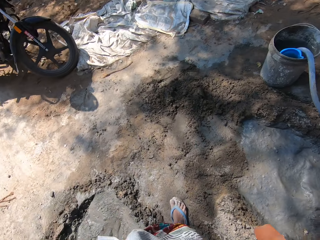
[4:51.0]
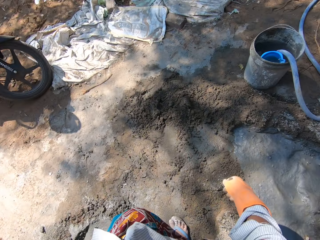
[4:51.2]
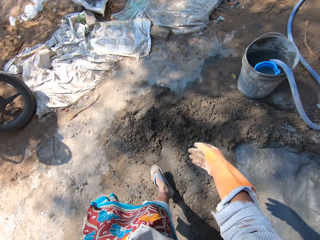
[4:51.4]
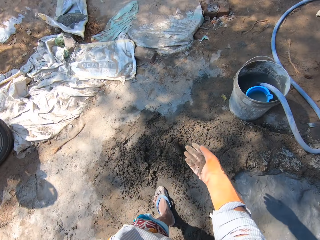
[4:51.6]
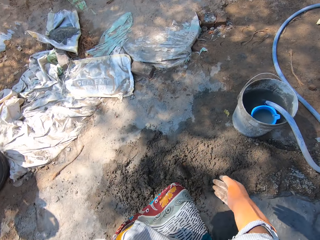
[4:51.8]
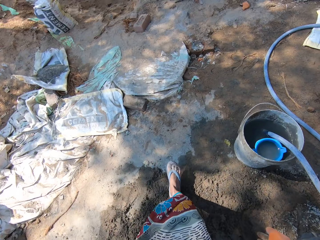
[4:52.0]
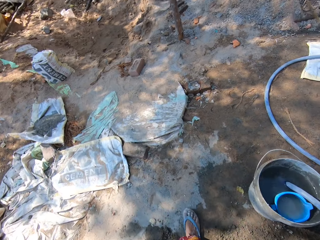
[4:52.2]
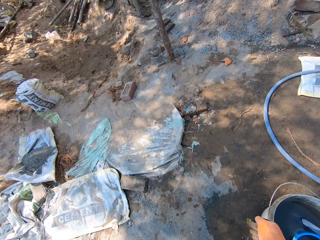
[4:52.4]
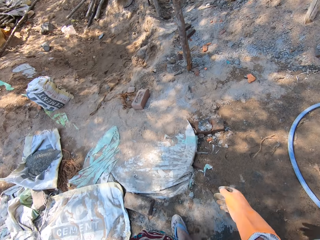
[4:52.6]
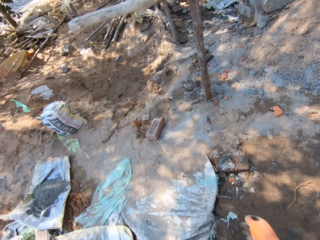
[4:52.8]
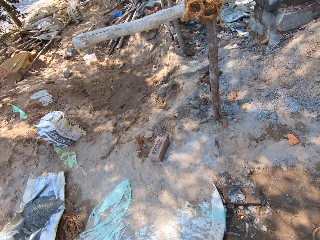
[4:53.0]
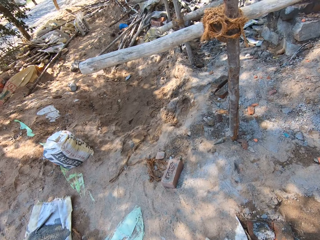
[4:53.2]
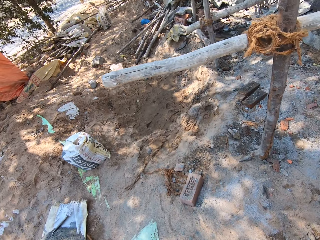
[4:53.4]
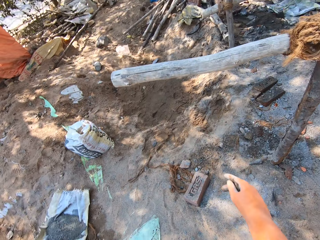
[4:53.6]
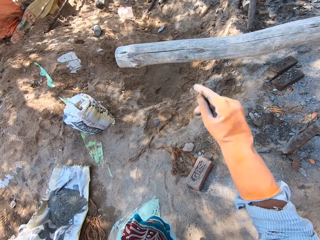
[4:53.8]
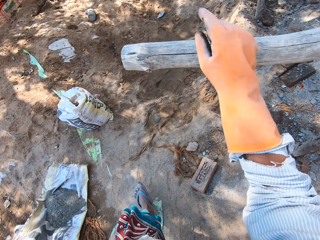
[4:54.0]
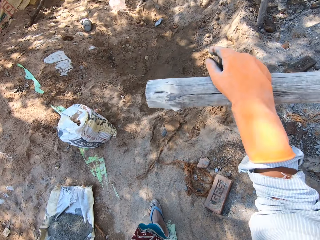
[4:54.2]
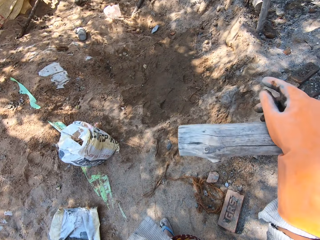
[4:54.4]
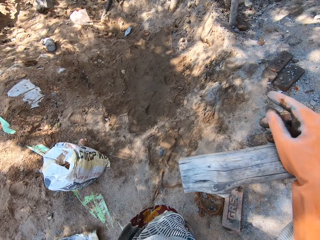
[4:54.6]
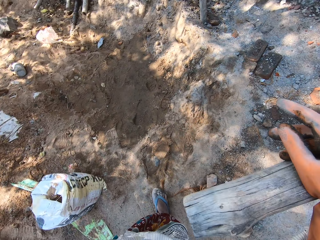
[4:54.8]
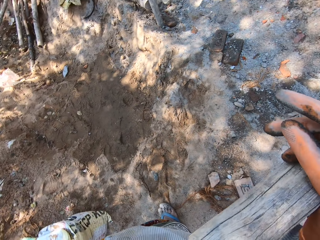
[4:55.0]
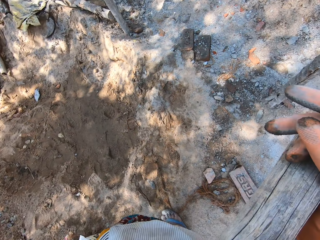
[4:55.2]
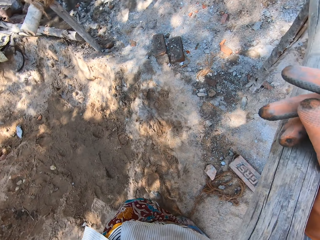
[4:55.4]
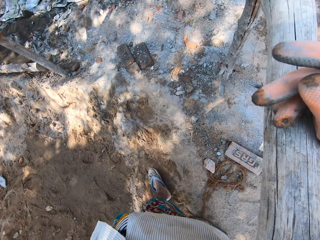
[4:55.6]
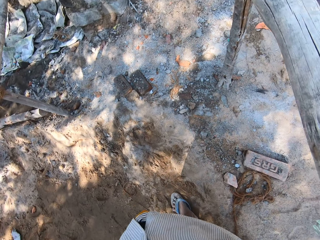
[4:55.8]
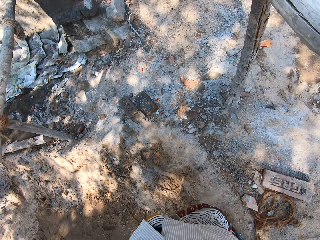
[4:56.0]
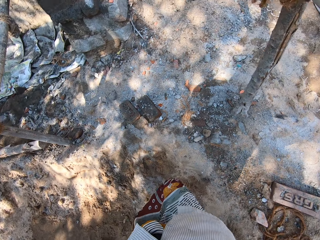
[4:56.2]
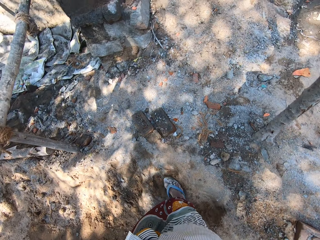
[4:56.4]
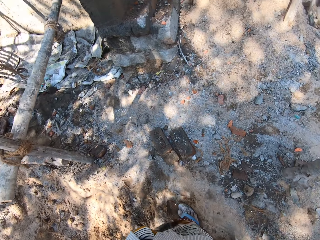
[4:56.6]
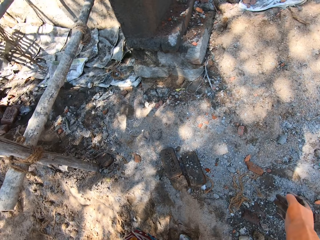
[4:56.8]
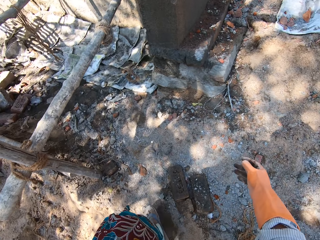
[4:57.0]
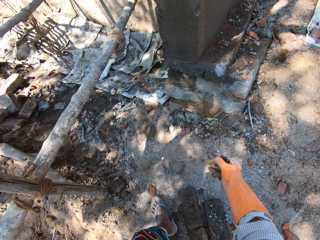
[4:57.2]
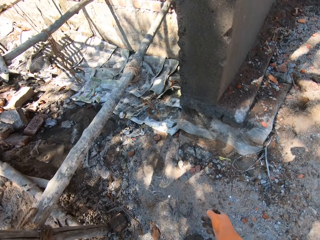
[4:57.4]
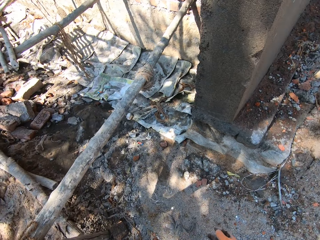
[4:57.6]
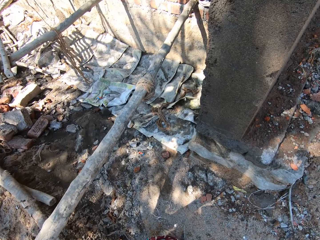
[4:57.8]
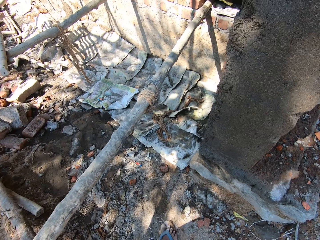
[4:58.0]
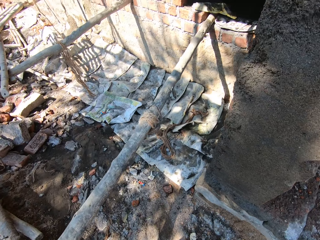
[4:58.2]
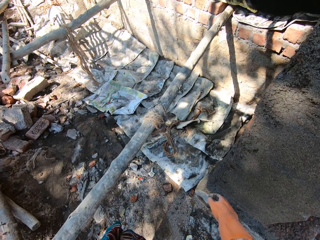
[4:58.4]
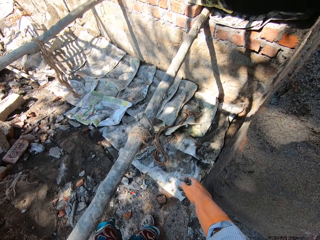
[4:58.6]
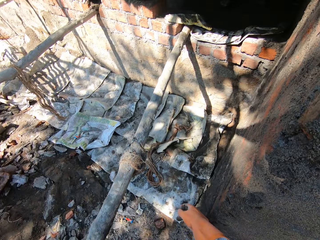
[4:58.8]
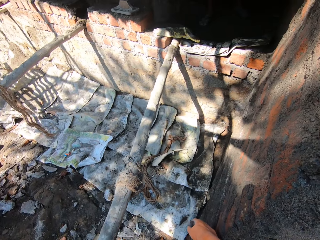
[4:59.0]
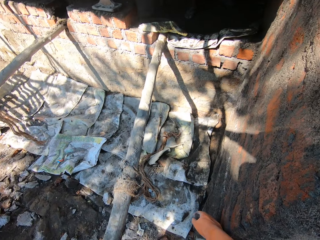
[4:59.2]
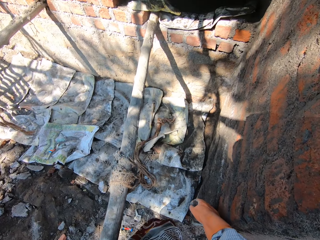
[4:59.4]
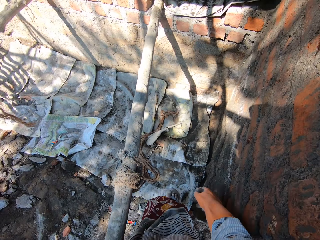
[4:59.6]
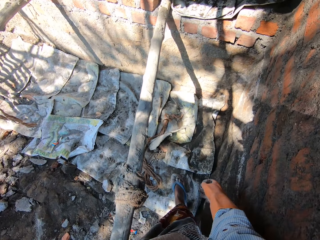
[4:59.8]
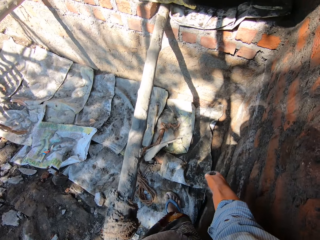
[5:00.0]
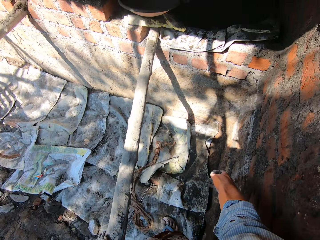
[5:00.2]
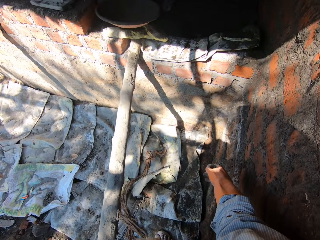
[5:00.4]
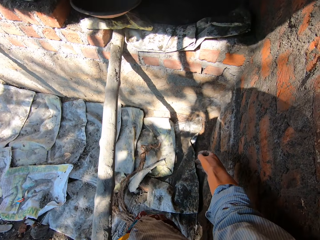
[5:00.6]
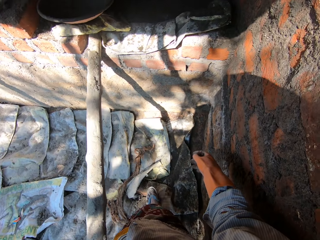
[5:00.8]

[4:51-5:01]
The camera wearer walks around the site. He places his hand on a wood stand. He walks around the site.

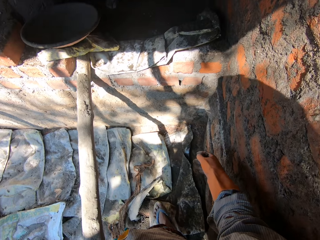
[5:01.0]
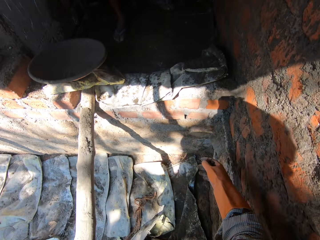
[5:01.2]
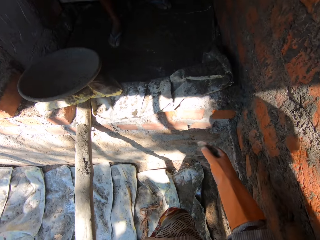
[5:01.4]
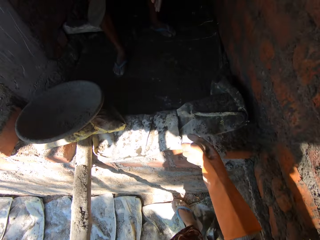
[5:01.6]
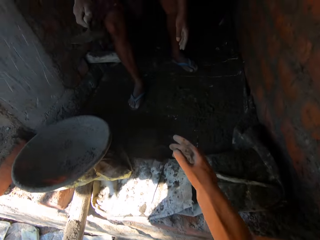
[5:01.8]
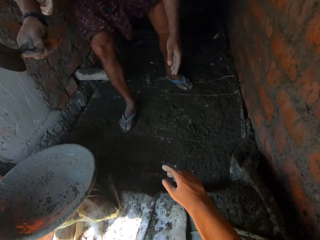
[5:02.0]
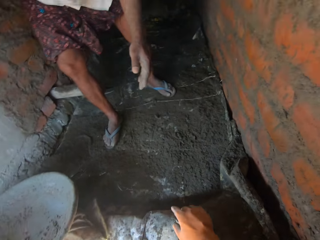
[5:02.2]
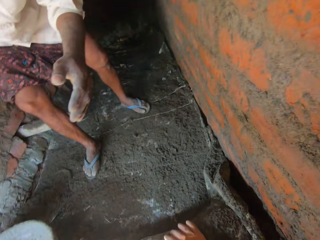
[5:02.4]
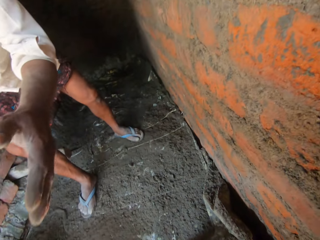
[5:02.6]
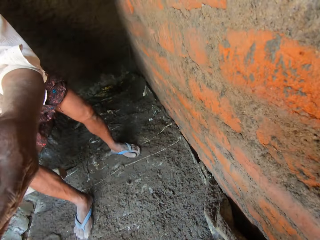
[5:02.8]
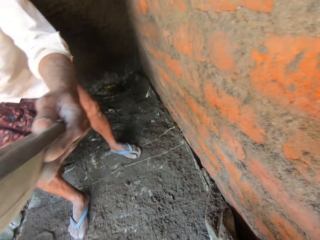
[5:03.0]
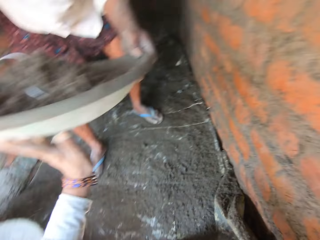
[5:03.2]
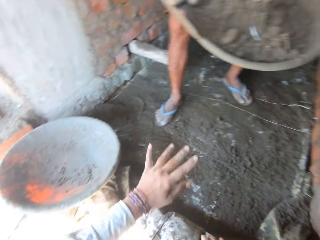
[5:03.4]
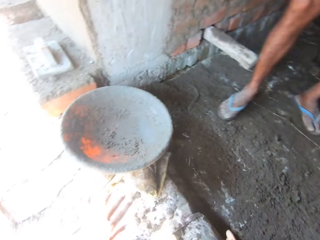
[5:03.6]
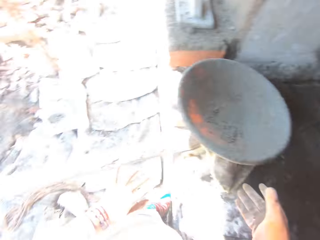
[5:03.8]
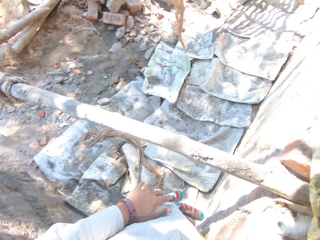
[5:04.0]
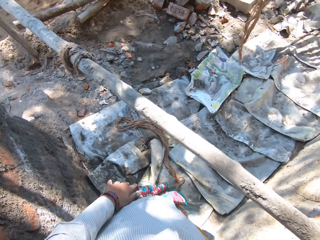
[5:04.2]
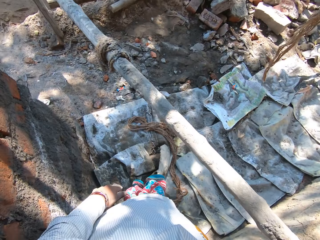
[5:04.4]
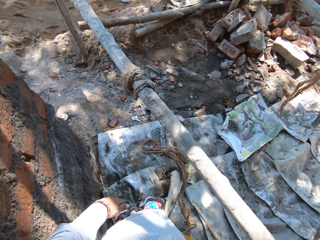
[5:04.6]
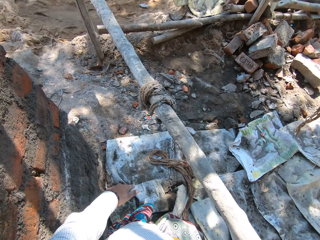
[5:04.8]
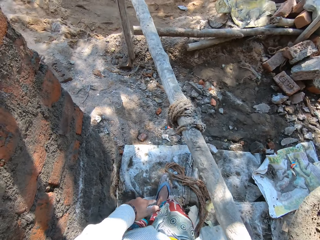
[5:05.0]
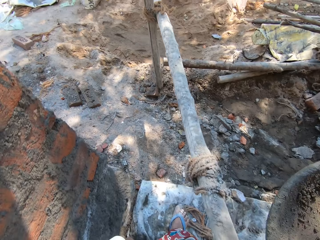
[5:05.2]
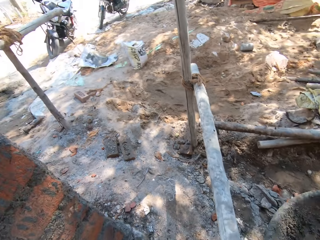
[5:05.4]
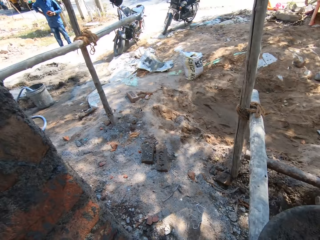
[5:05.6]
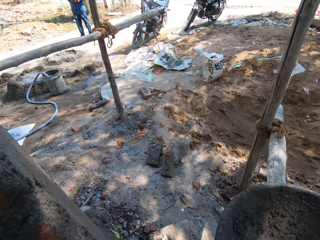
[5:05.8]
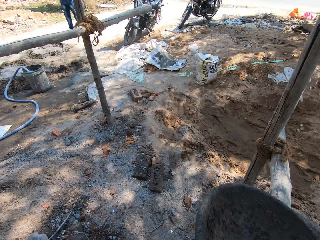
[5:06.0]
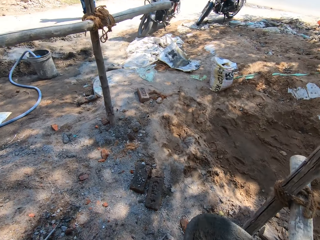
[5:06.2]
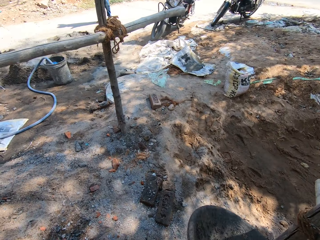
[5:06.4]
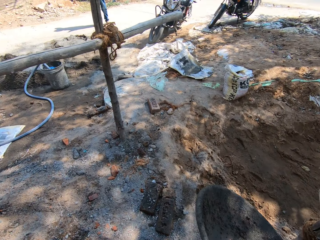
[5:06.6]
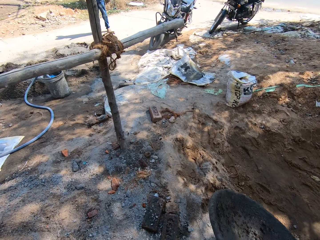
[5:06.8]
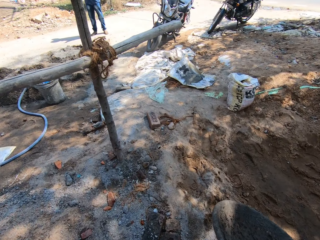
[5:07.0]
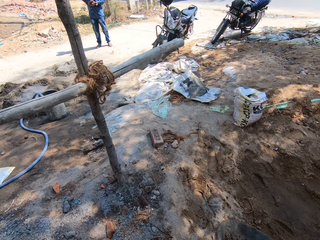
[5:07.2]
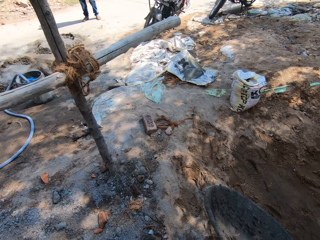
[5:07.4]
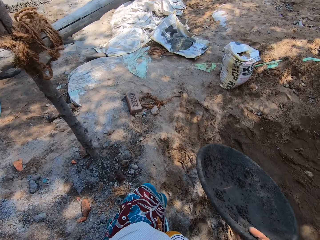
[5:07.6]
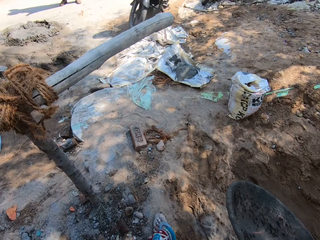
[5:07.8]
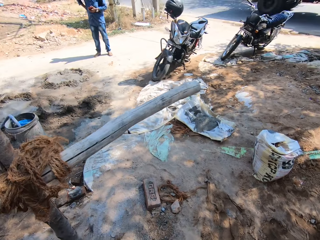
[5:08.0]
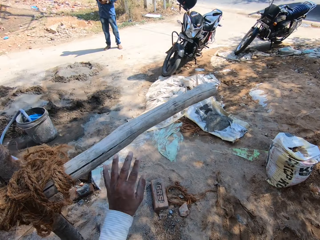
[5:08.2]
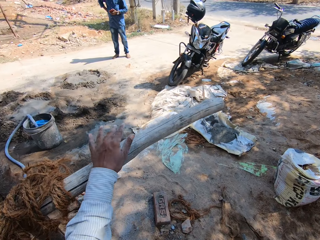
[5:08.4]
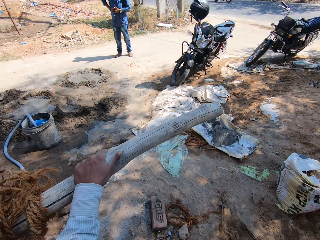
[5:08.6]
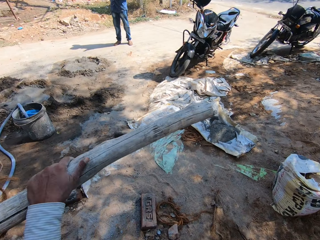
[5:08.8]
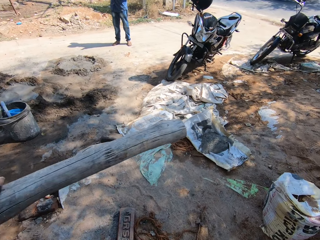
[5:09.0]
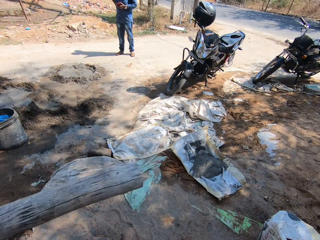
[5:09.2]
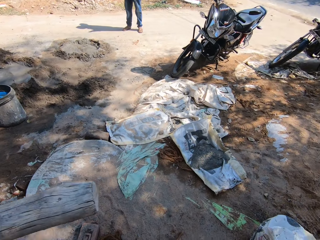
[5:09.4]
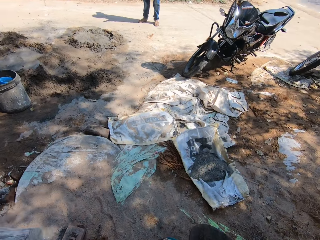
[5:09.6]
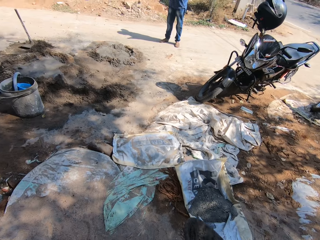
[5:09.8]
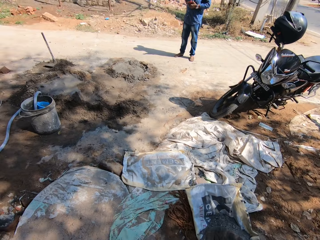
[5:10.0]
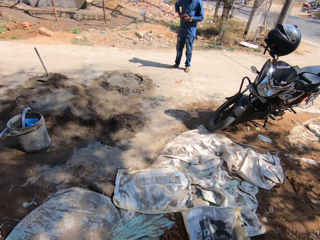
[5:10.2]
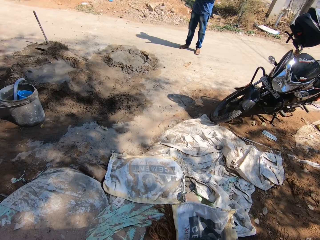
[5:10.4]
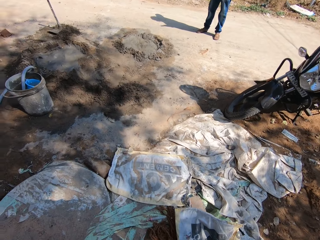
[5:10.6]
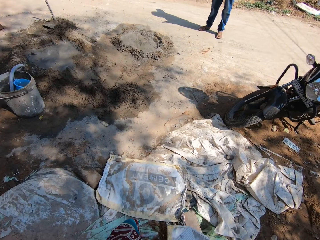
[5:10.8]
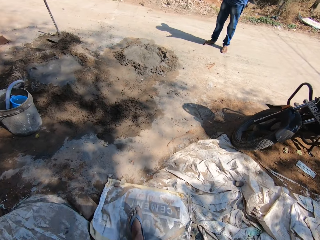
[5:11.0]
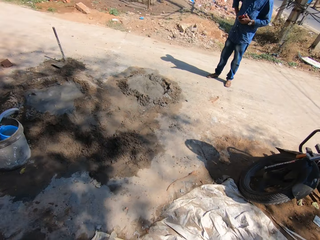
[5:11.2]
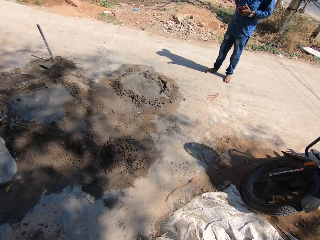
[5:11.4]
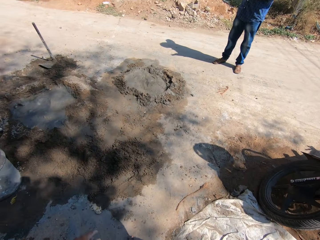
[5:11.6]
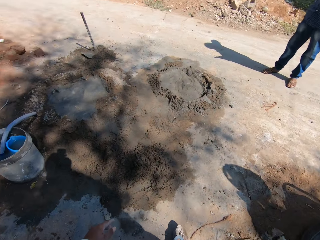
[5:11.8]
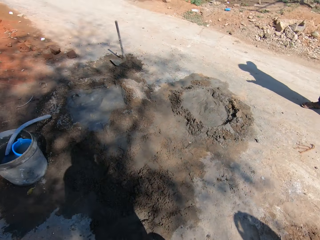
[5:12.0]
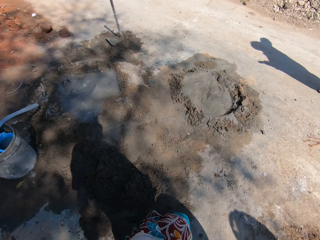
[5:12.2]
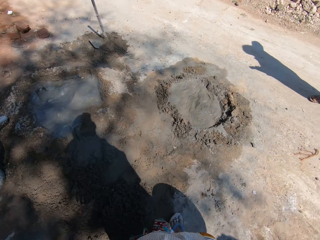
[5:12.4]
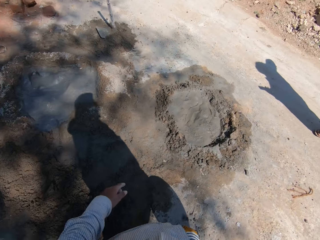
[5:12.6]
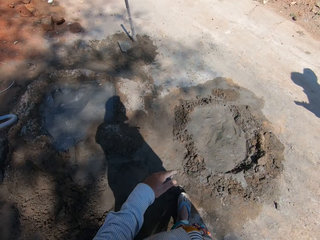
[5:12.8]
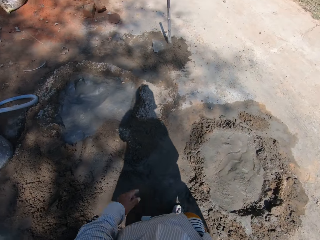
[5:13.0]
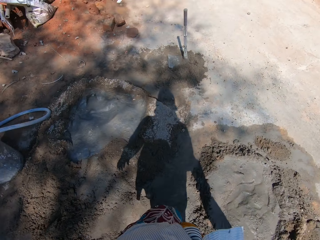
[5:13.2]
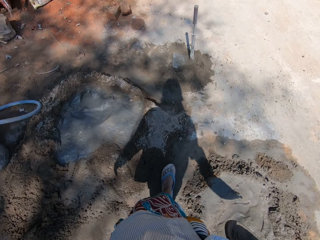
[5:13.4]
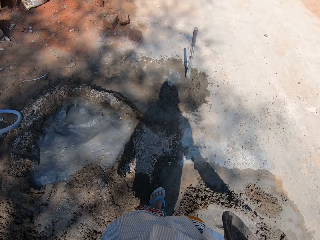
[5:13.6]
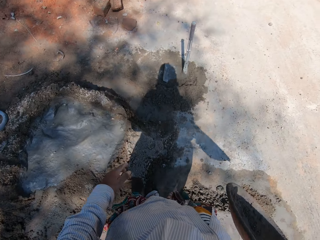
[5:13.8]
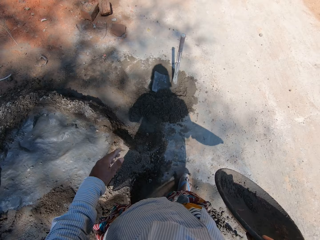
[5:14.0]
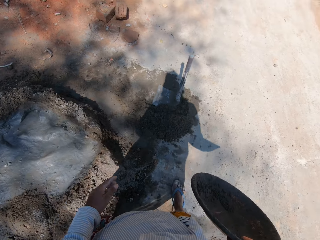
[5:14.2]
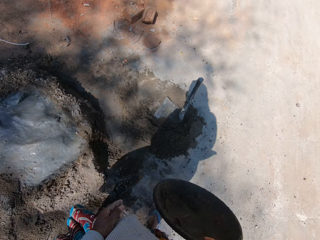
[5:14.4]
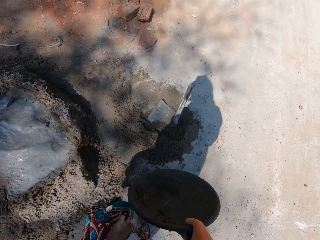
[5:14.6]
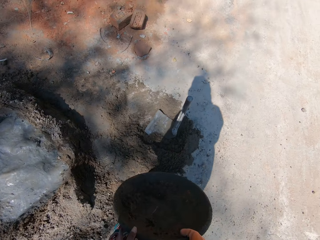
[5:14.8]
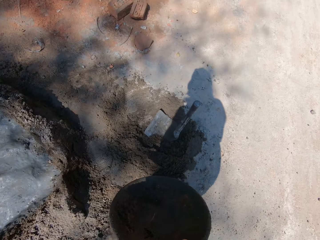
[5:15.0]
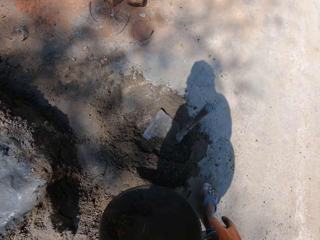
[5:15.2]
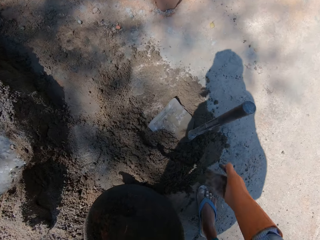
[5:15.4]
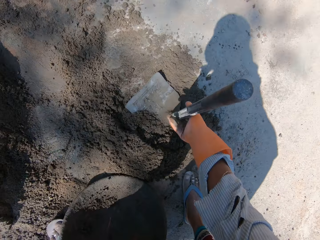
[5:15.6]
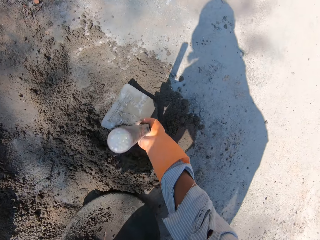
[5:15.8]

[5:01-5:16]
The camera wearer gives a man a basin or bucket. They pick up the bucket. They walk around the site, carry the basin and walk around the site. They touch a piece of wood. They walk around the site.
